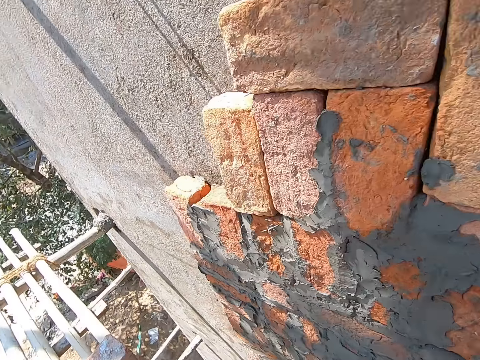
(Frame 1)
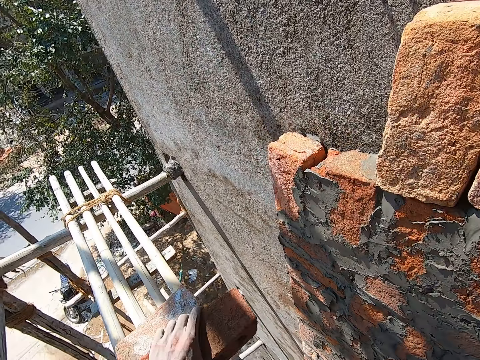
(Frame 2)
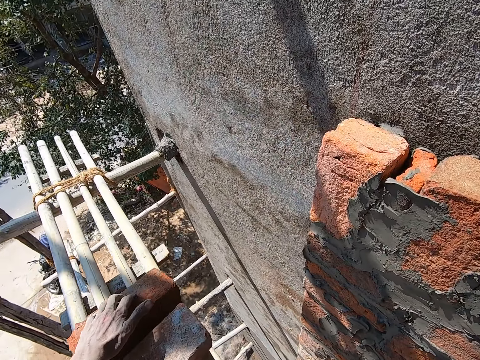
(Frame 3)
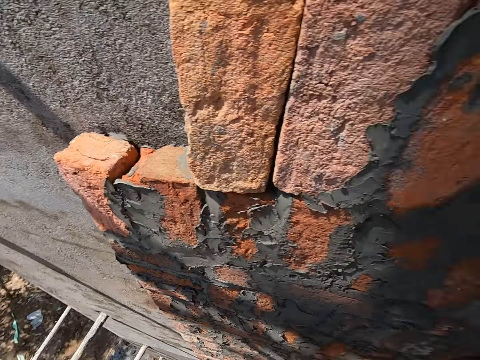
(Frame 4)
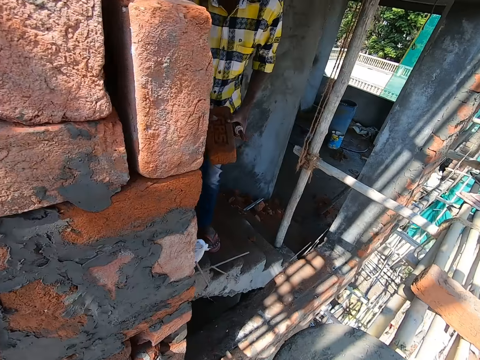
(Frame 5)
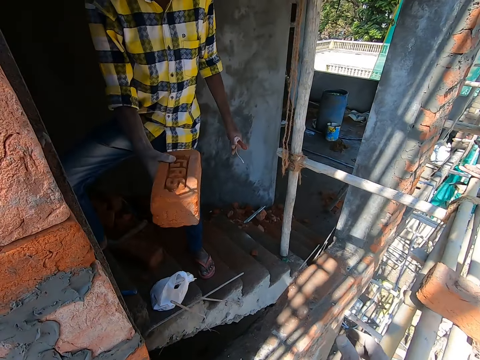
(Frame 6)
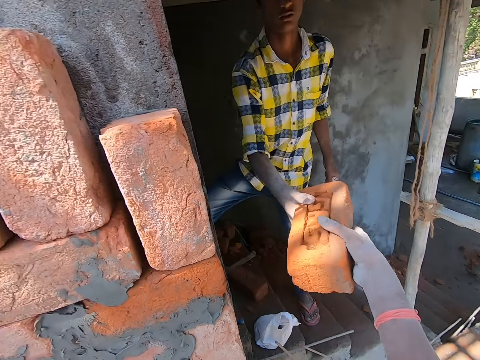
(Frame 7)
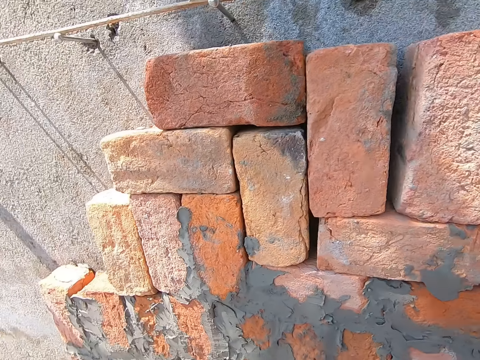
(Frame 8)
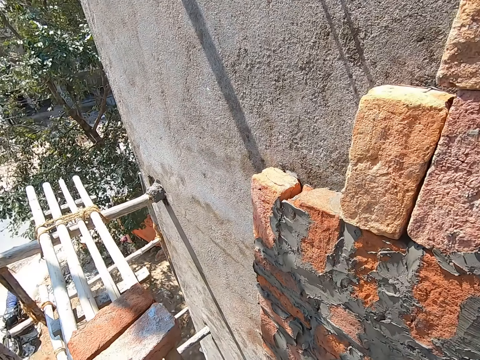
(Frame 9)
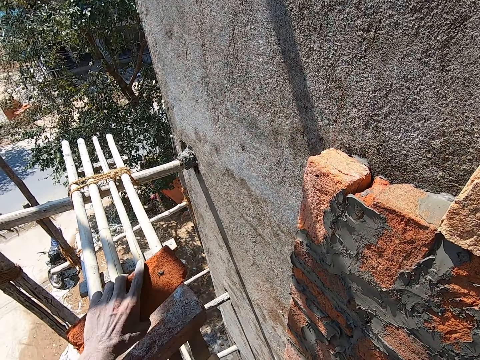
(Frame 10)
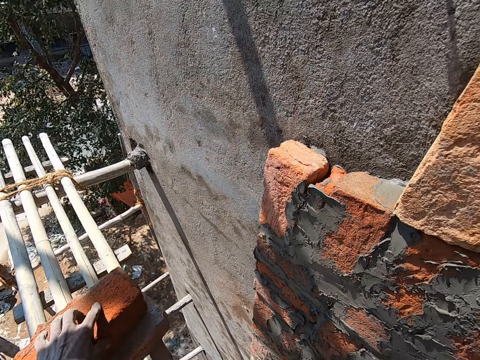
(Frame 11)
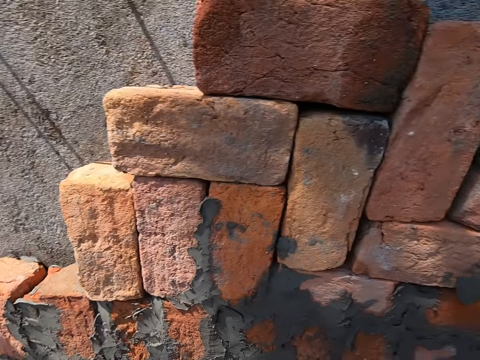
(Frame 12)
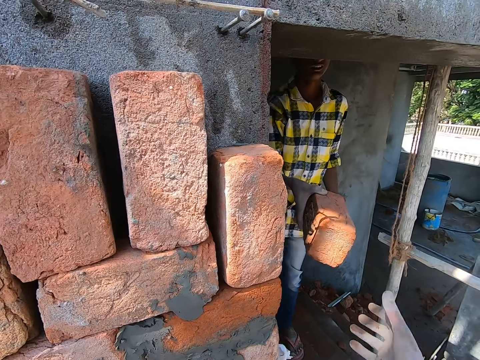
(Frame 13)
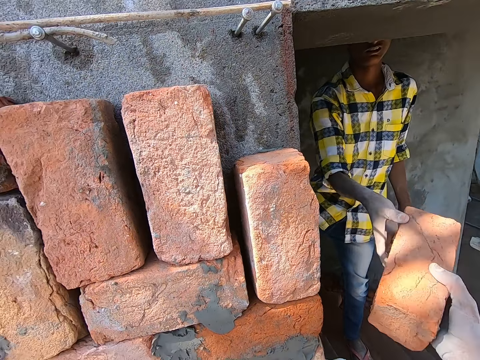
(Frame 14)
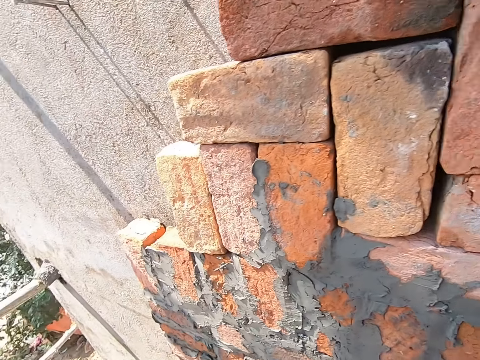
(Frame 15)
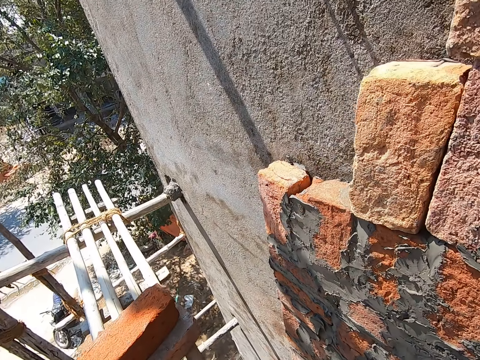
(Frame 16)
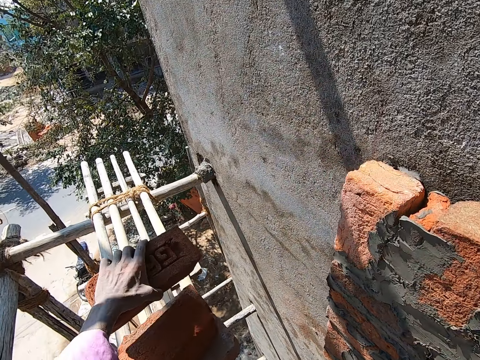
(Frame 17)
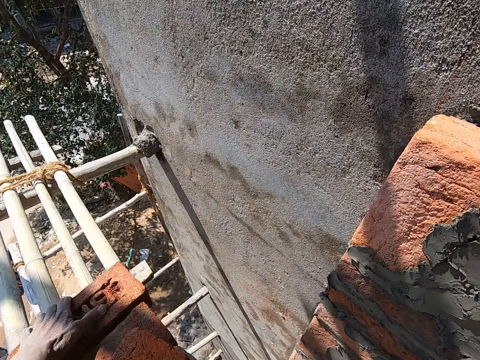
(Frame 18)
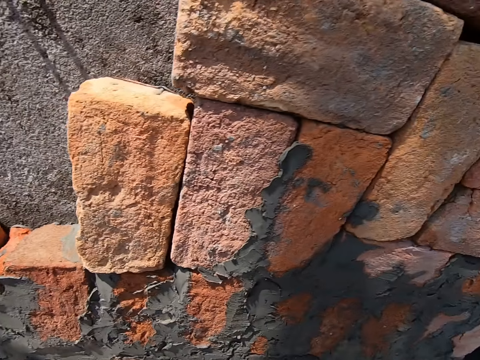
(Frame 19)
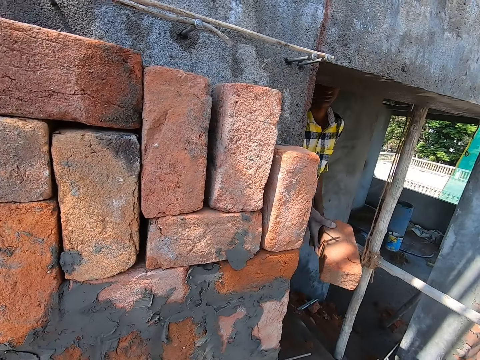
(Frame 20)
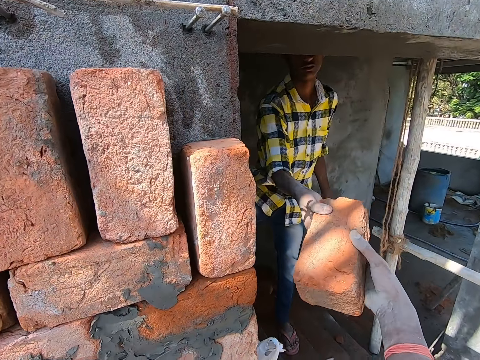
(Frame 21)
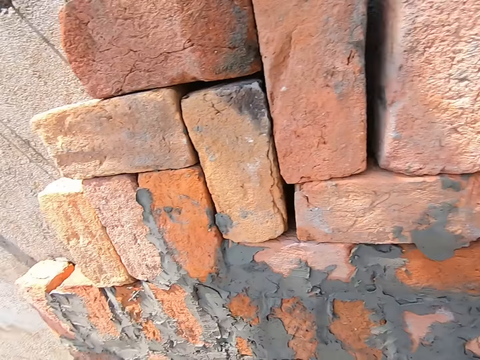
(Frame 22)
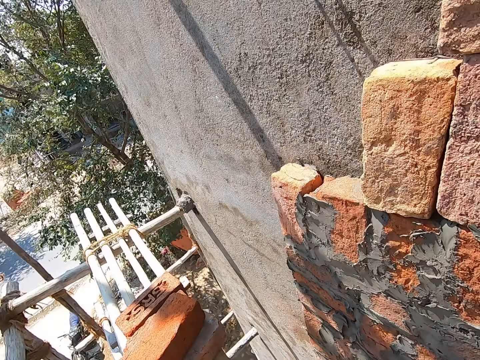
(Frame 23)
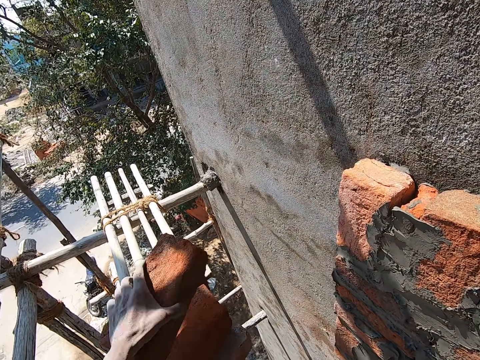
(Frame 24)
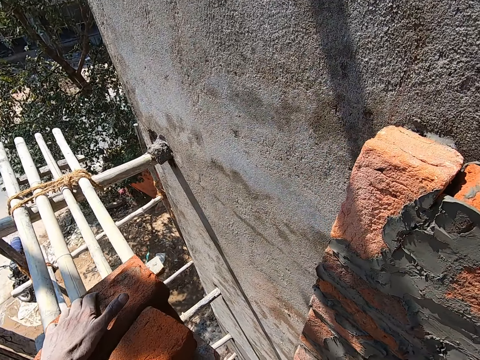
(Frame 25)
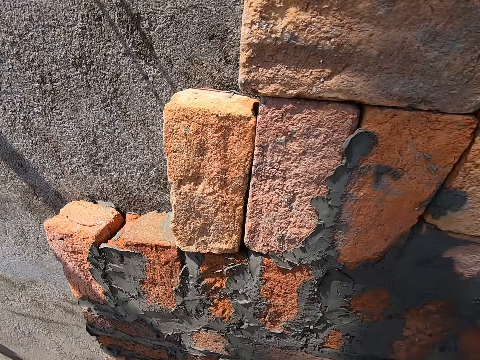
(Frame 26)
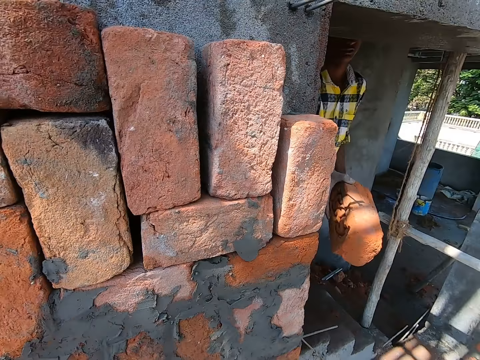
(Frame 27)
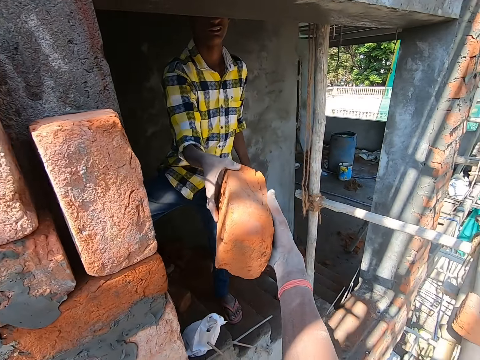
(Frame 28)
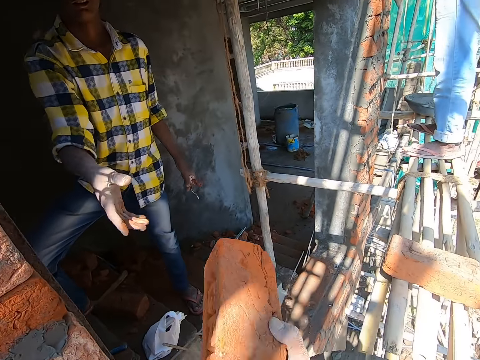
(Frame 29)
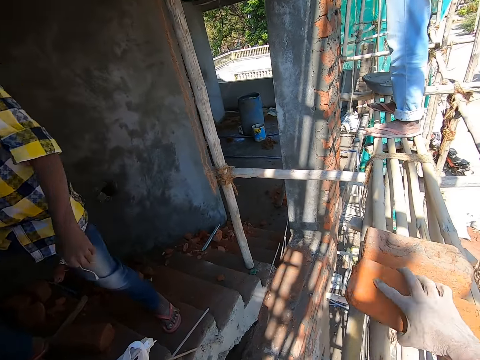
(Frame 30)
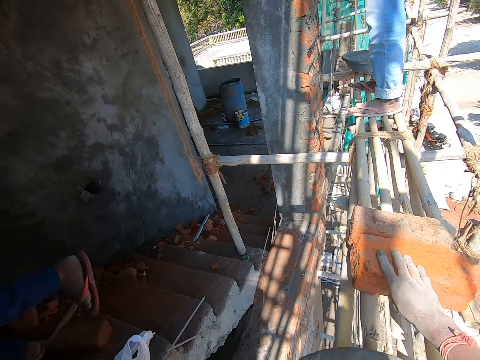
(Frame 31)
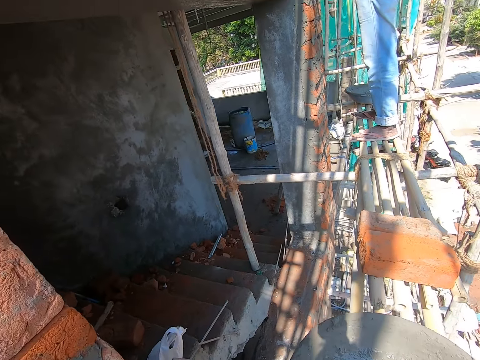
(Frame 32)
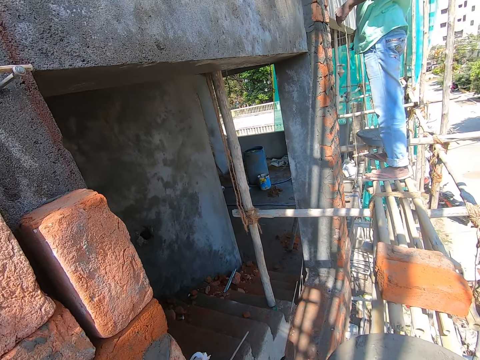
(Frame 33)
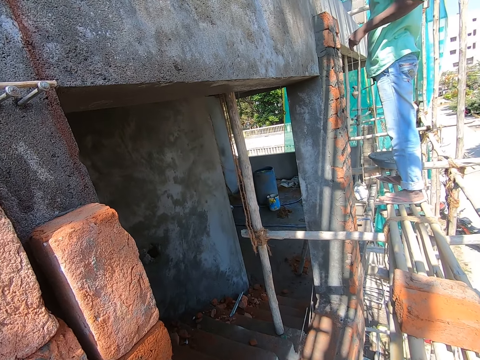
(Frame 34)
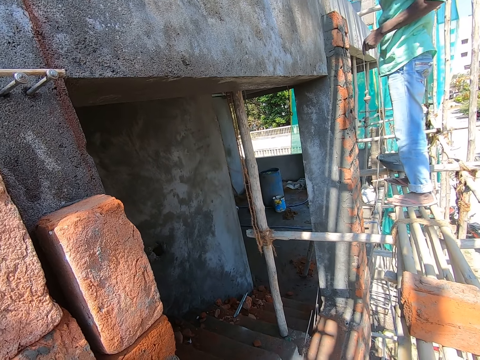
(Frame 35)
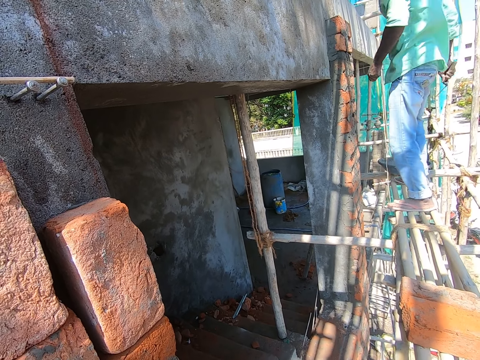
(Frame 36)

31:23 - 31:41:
The camera wearer drops a brick on the scaffold with his left hand. He collects a brick from a man with his right hand. He drops the brick on the scaffold with his left hand. He collects a brick from the man with his right hand. He switches the brick in his right hand to his left hand. He drops the brick on the scaffold with his left hand. He collects a brick from the man with his right hand. He drops the brick on a brick on the scaffold with his left hand. He collects a brick from the man with his right hand. He drops the brick on the scaffold with his right hand.

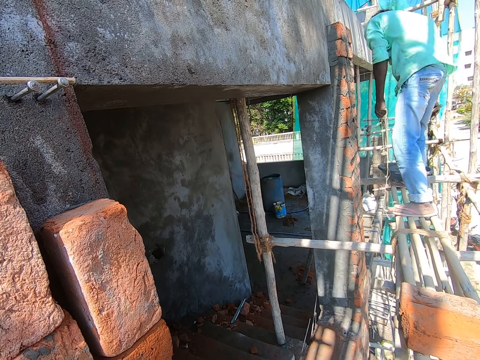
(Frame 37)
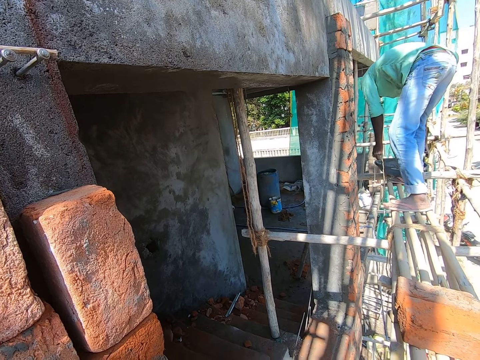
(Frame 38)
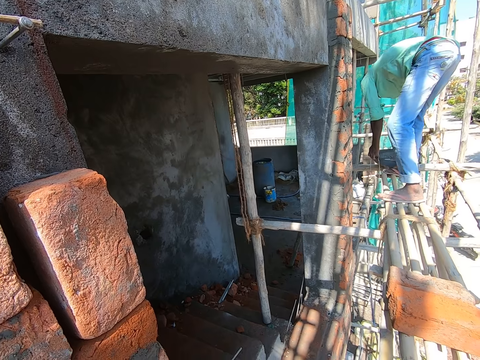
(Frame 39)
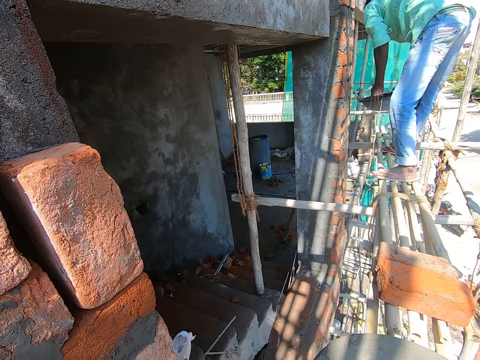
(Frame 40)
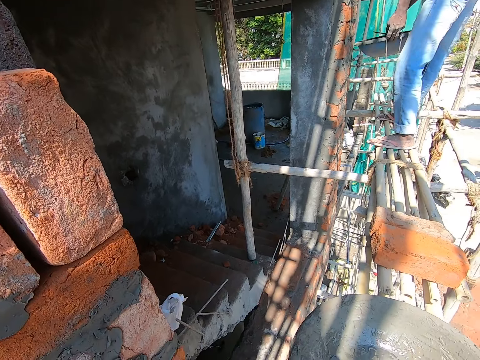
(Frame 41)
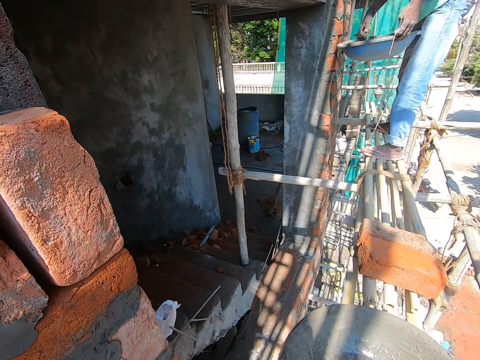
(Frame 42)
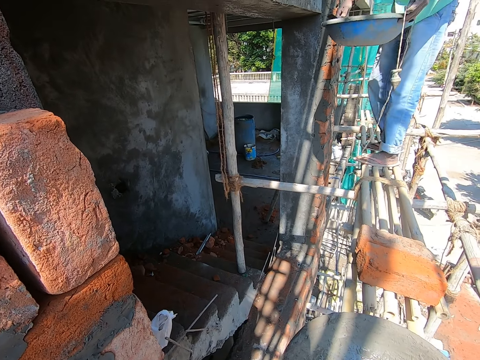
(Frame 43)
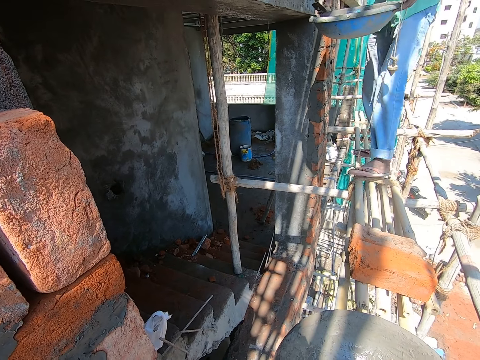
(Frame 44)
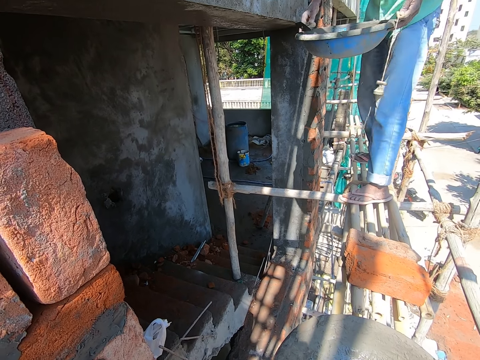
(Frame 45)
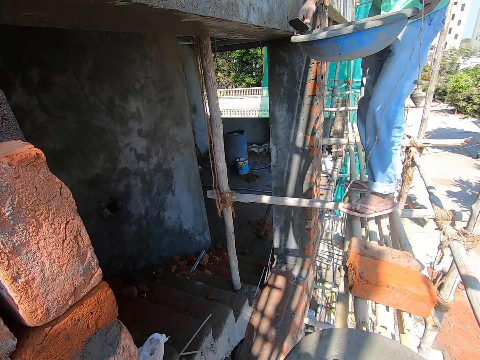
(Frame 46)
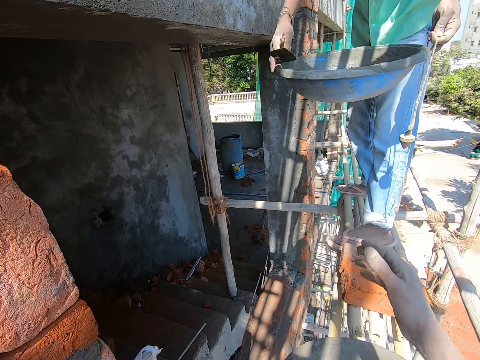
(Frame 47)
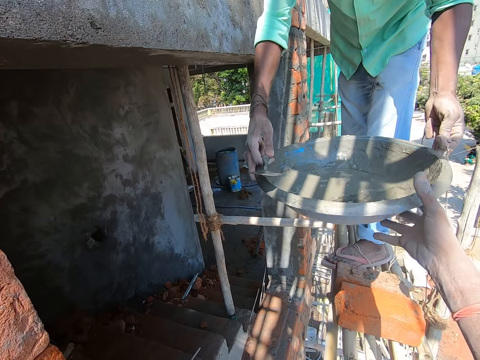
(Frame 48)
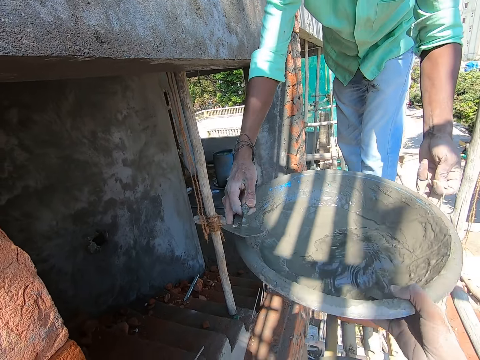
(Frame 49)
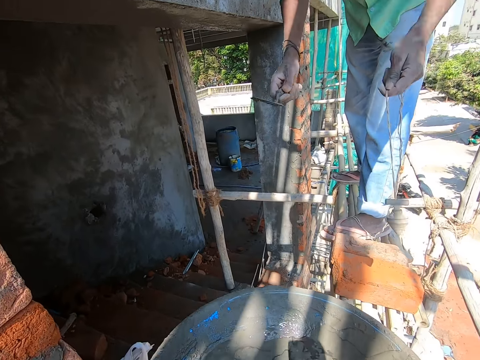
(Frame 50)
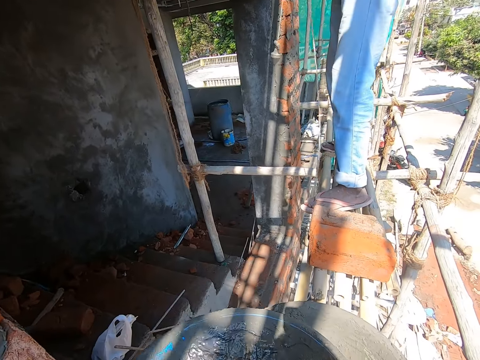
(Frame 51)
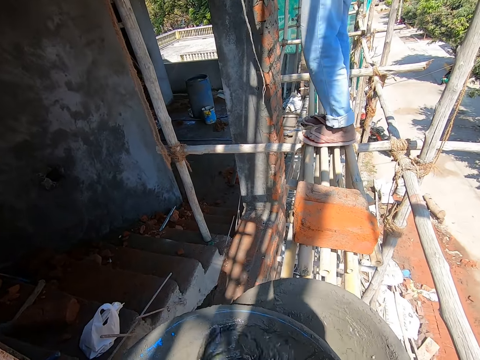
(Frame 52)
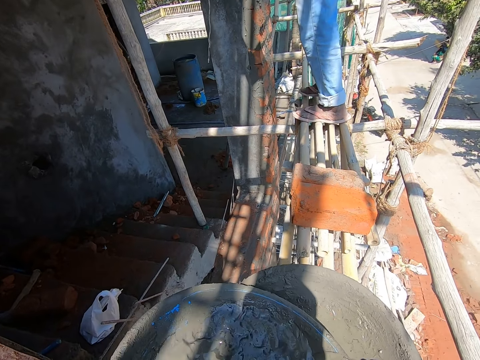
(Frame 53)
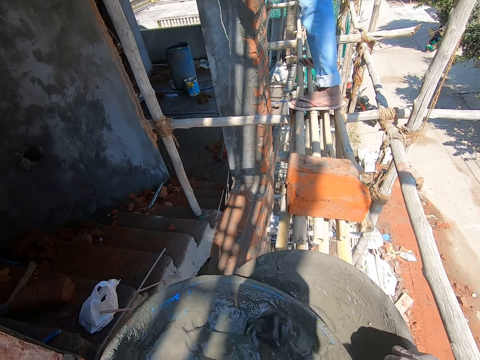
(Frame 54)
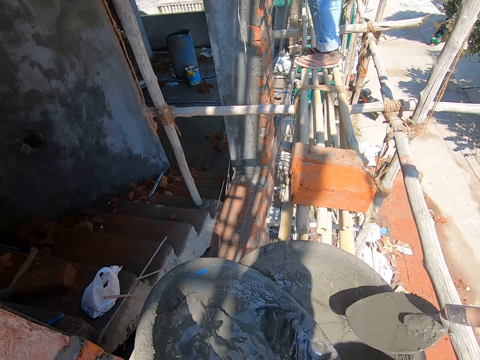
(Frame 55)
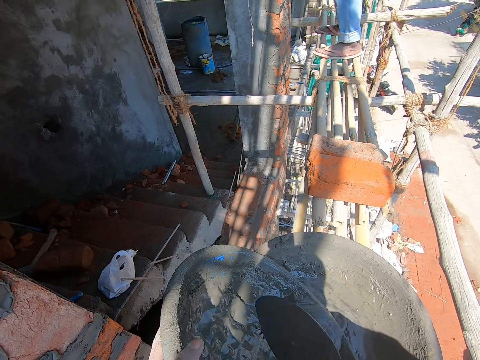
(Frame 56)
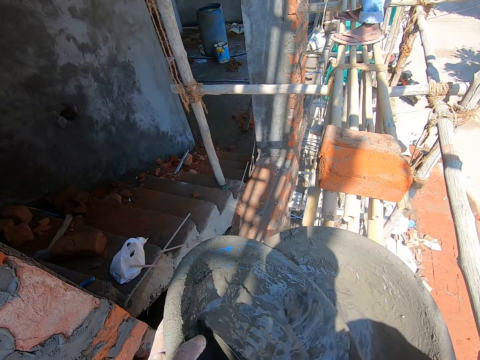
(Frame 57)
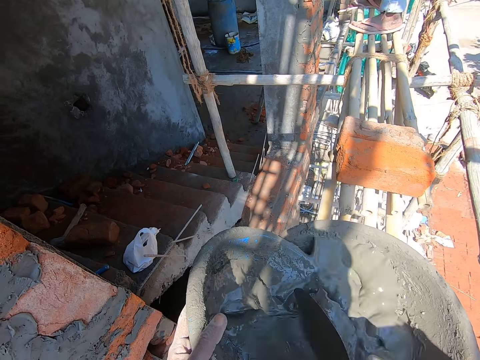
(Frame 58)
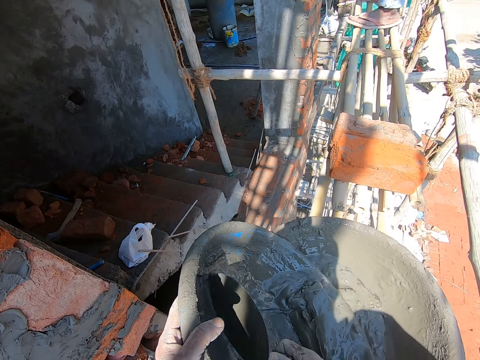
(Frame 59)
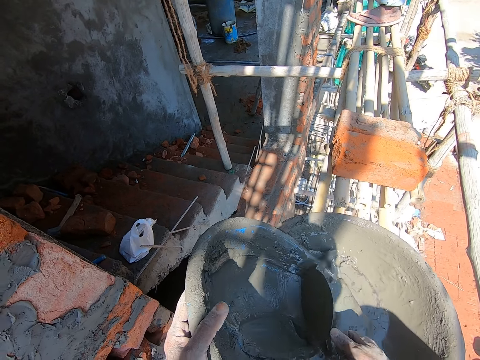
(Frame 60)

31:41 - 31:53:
A man picks the head pan on the scaffold with both hands. The camera wearer collects the head pan from another man with his right hand. He holds the head pan with both hands. He takes a hand trowel from a head pan on the bamboo lift with his right hand. He scrapes the mortar from the head pan in his left hand into the head pan on the bamboo lift with the hand trowel in his right hand.
